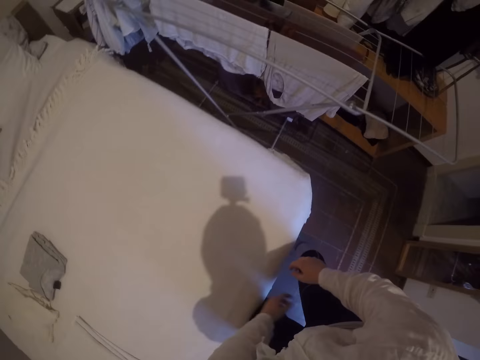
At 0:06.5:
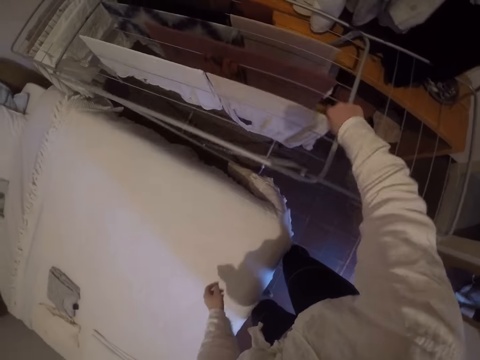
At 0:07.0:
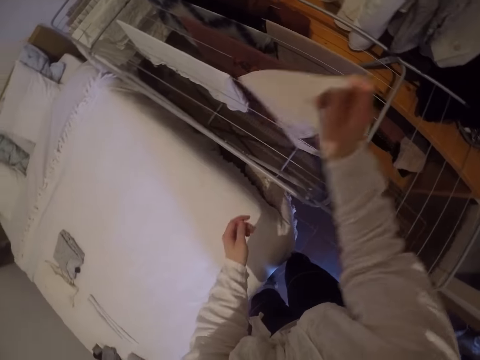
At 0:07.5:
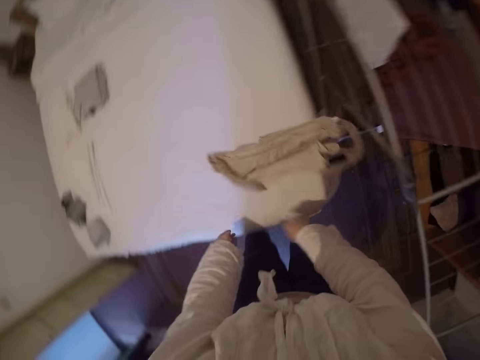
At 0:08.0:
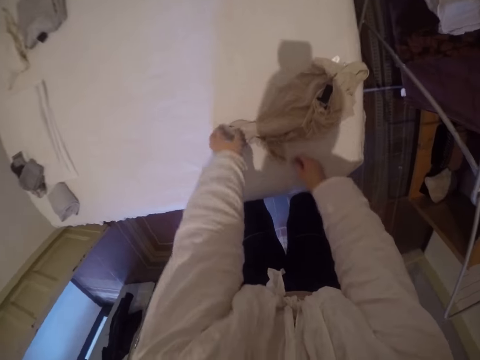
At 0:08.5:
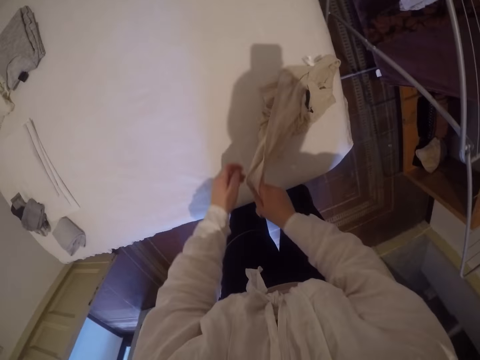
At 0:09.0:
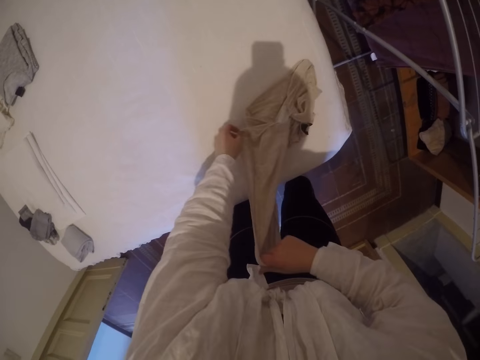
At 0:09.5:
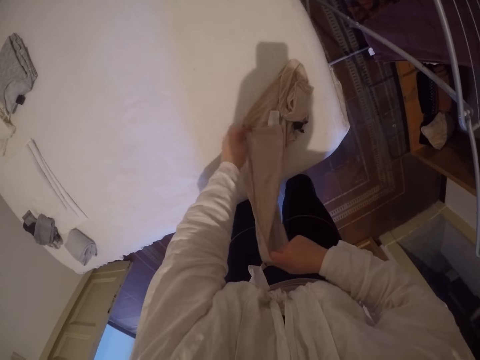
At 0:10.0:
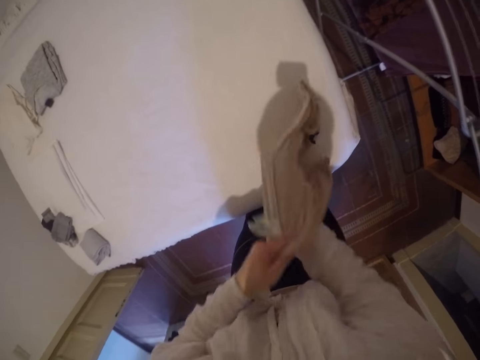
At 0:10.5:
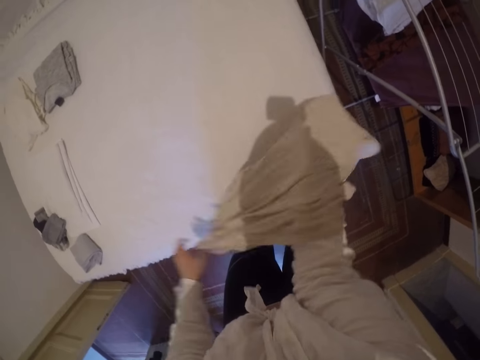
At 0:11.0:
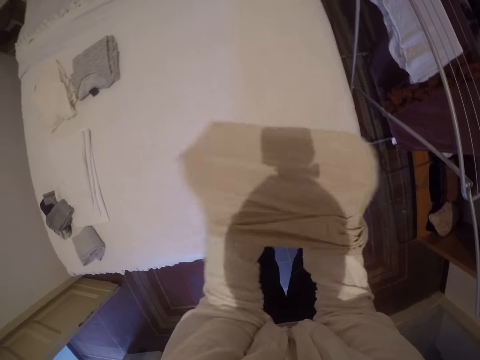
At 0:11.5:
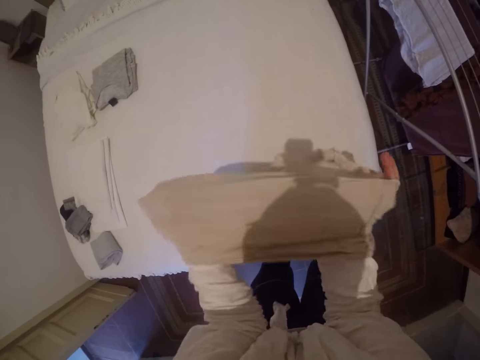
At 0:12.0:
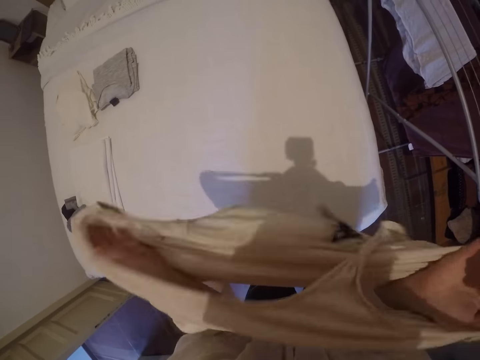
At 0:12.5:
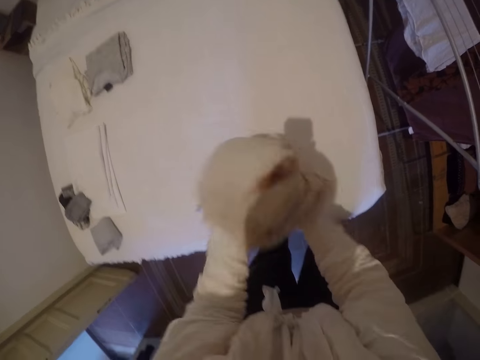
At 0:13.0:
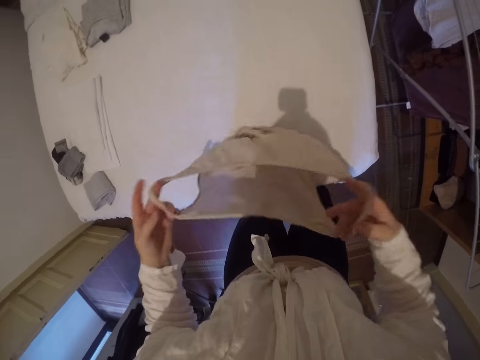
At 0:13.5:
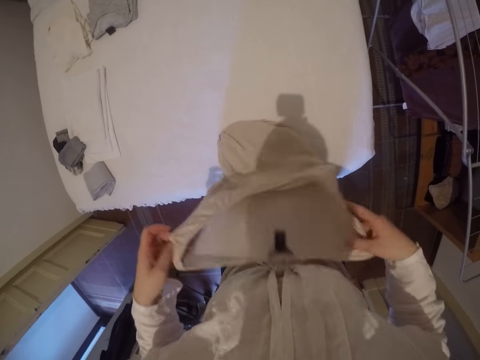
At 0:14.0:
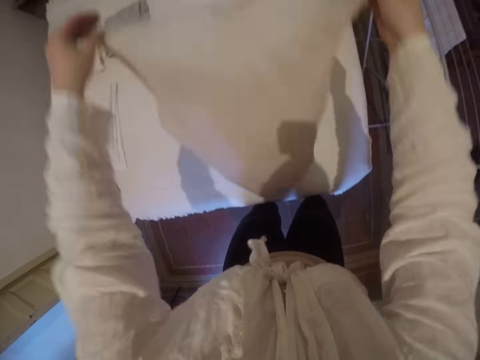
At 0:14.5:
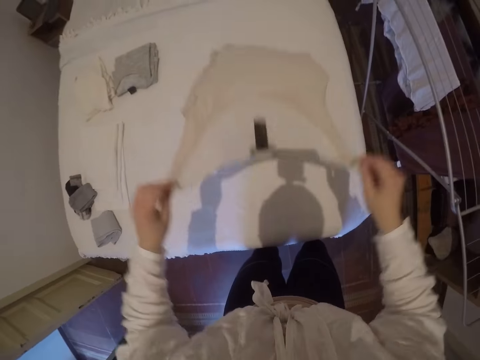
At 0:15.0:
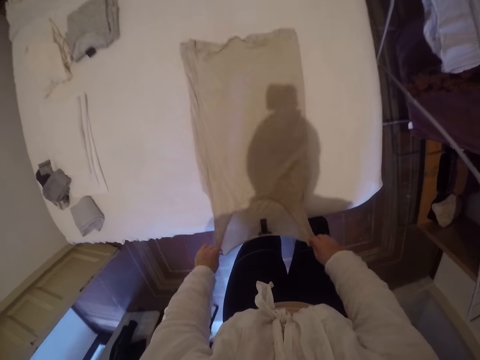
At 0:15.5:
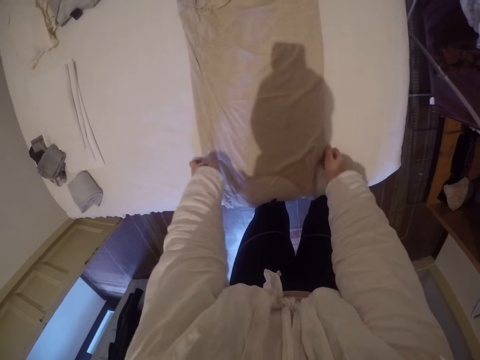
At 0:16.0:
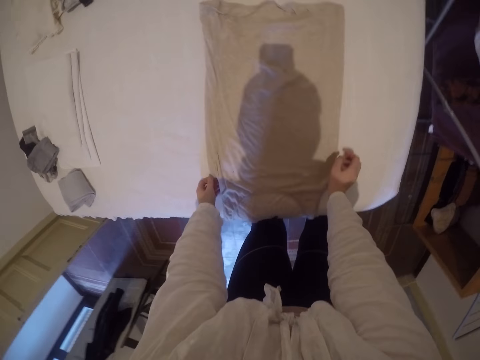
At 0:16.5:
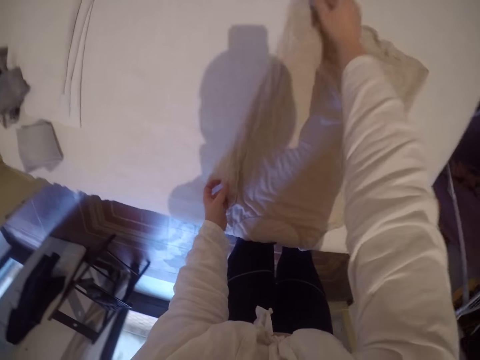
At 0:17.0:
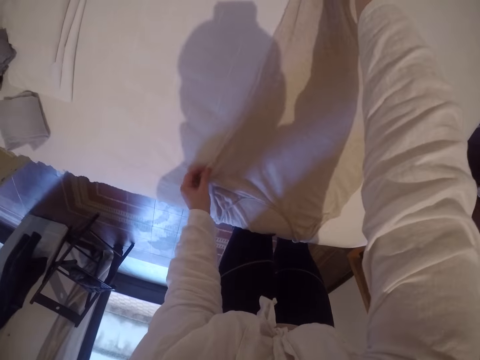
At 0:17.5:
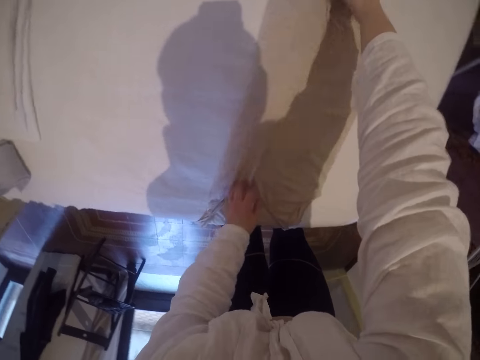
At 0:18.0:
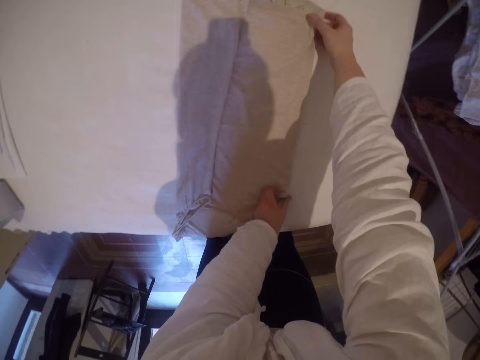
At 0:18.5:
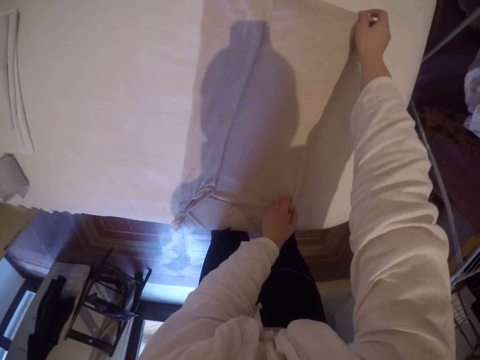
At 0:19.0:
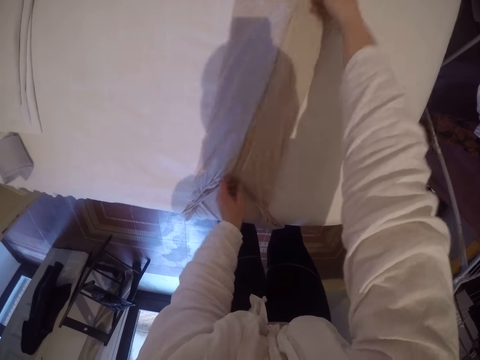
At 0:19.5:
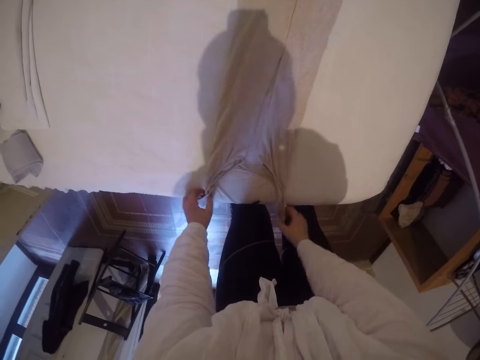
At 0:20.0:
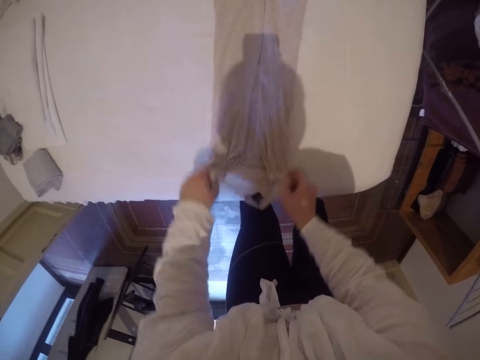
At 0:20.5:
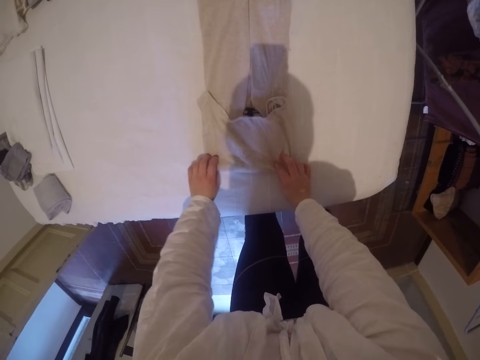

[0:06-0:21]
The camera wearer places a t-shirt on the bed. He picks a cloth or vest from the drying rack. He stretches his right hand. He drops the cloth on the bed. He repositions the cloth on the bed. He bends. He picks the vest from the bed. He turns the cloth inside out. He spreads the cloth on the bed. He folds the cloth on the bed.

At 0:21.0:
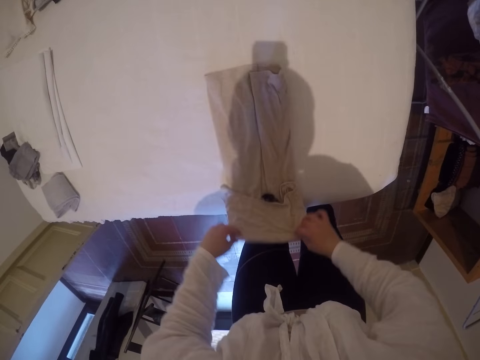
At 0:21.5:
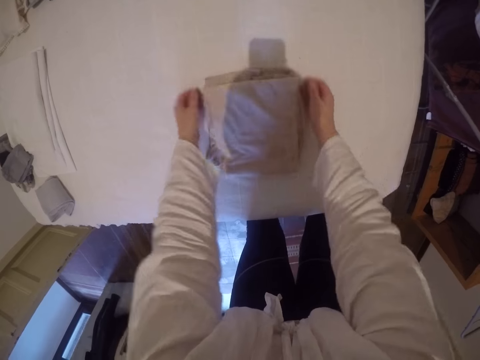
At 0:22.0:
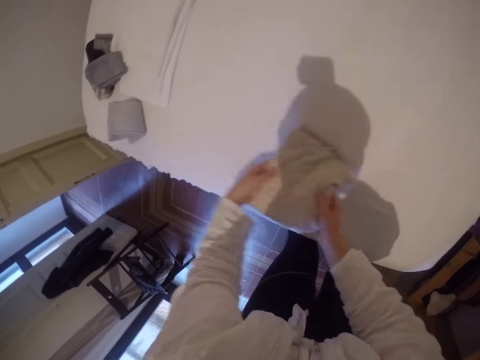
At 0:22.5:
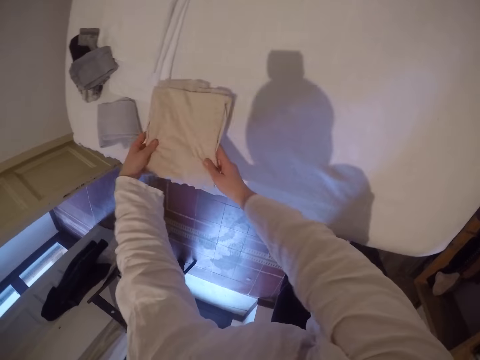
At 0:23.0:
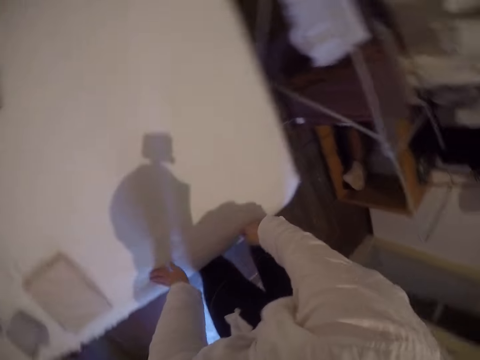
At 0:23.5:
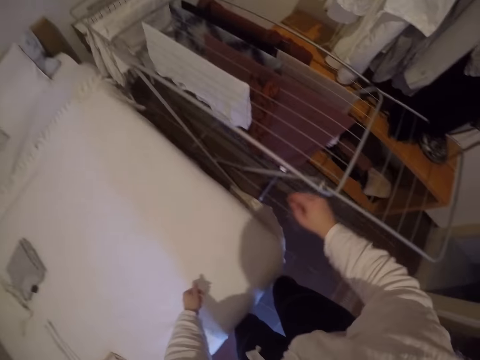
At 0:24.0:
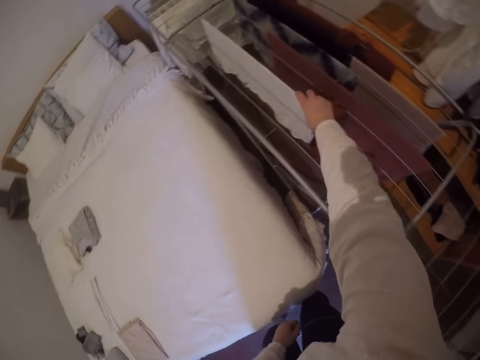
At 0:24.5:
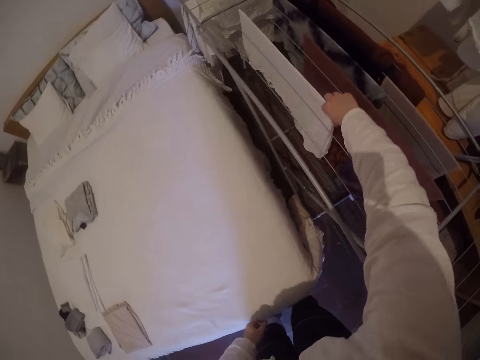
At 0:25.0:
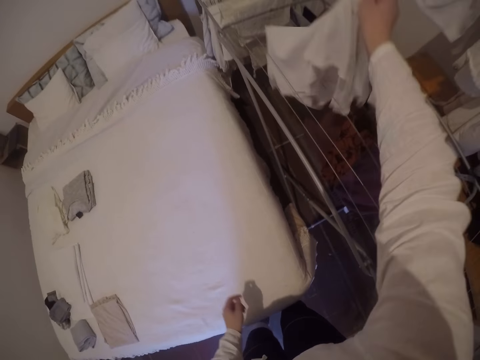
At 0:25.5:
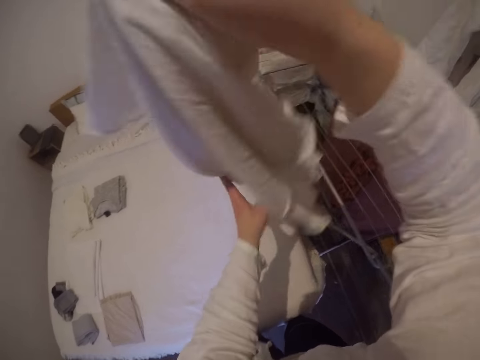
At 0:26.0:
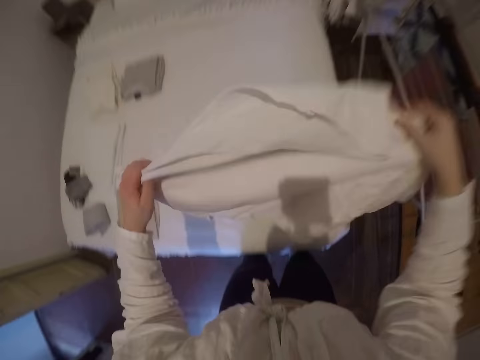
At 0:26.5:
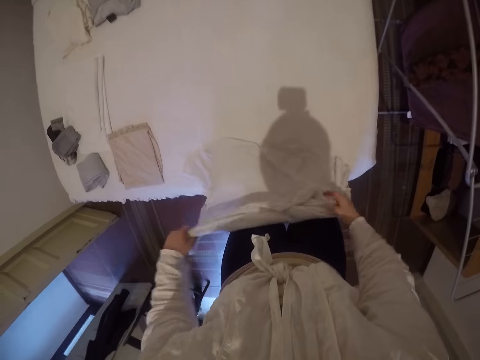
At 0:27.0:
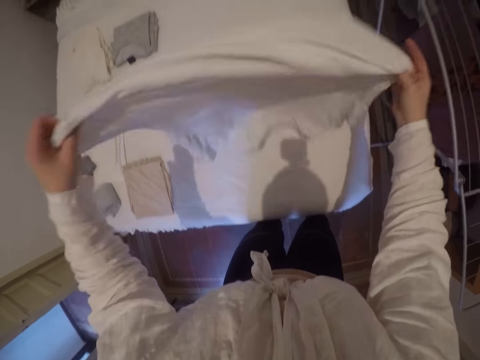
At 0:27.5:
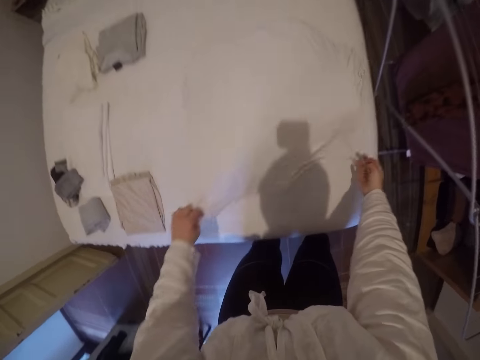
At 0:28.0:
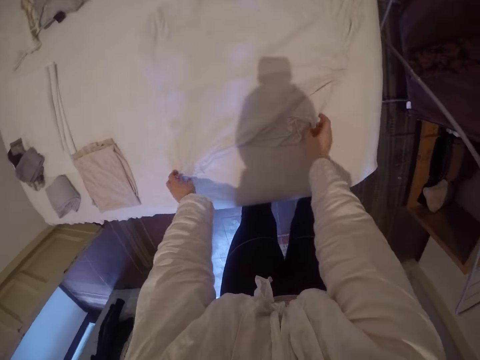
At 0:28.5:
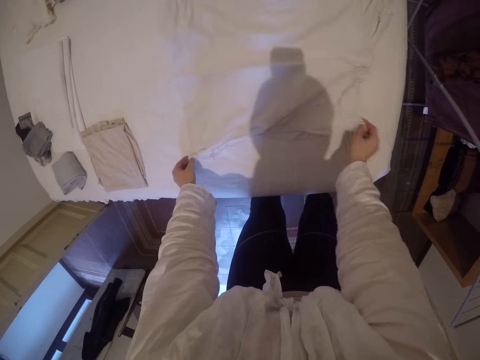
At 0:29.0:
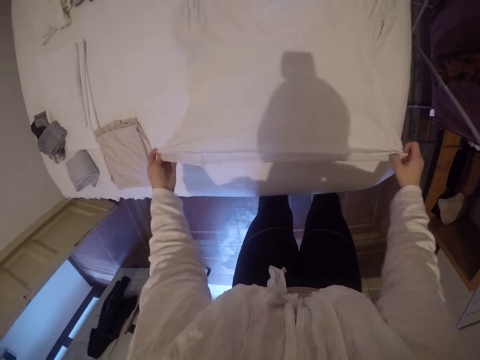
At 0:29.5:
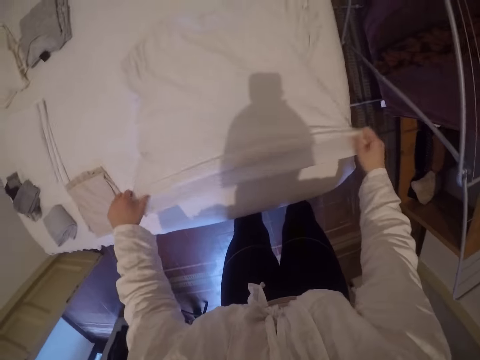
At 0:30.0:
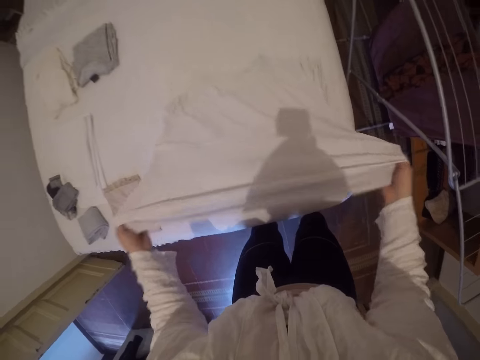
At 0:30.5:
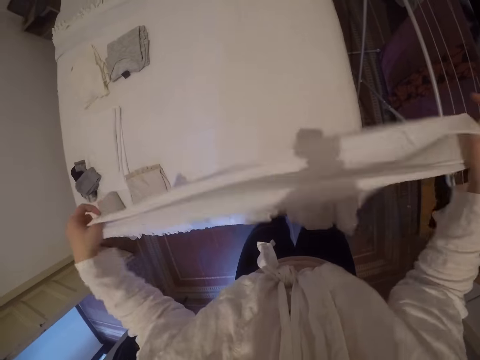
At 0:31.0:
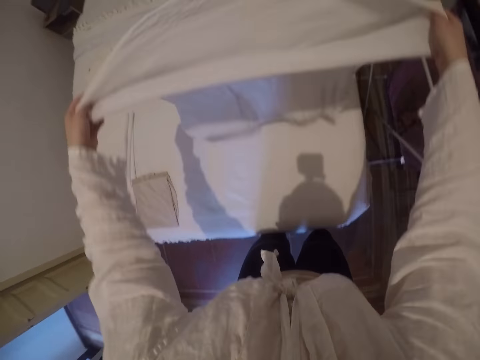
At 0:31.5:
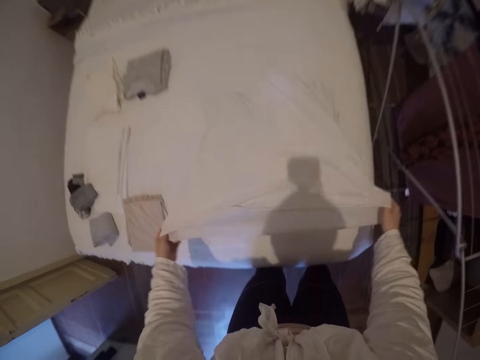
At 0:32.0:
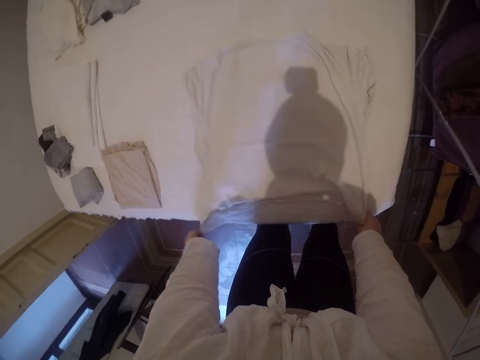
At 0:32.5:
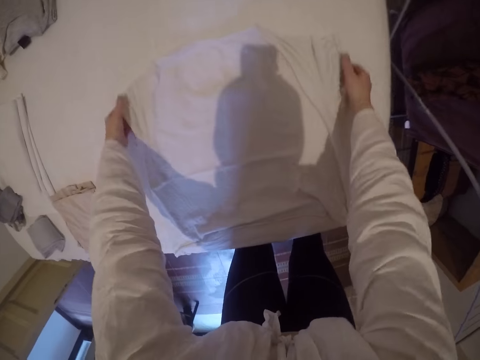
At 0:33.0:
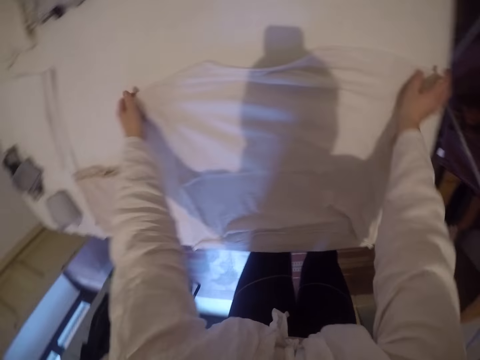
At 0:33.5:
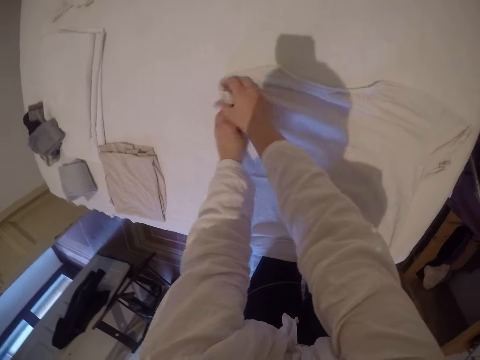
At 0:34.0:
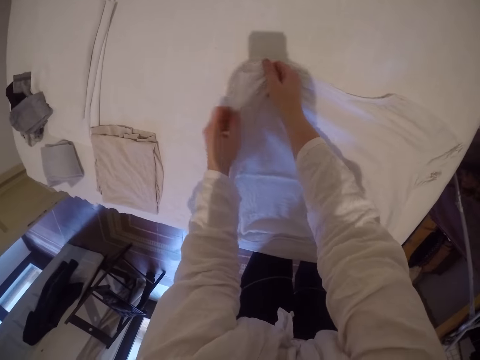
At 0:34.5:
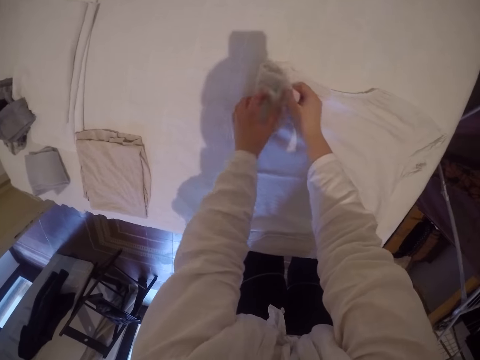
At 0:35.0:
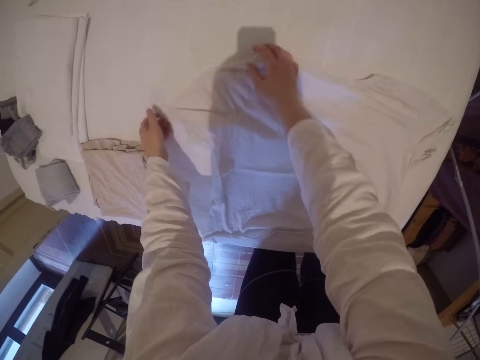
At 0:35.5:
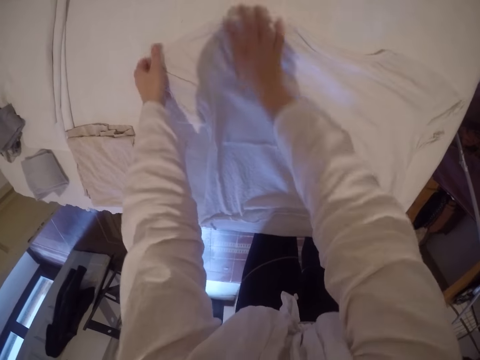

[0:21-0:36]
The camera wearer picks the cloth from the bed. They drop the cloth on the other side of the bed. They turn back to the hanging line rack. They pick a cloth or t-shirt from the drying rack. They spread the cloth on the bed. They reposition the cloth on the bed. They straighten the t-shirt. They lay the t-shirt on the bed. They straighten the t-shirt. They fold the t-shirt.
